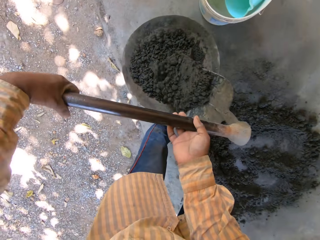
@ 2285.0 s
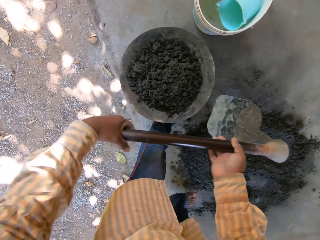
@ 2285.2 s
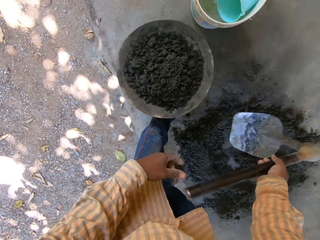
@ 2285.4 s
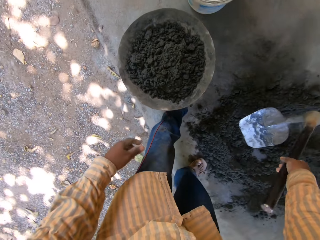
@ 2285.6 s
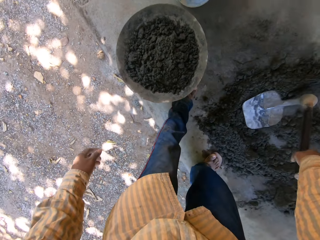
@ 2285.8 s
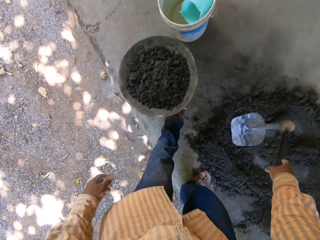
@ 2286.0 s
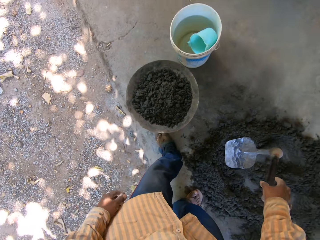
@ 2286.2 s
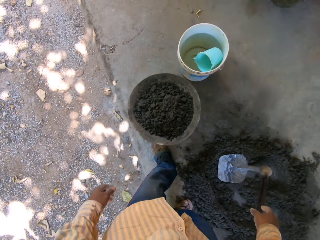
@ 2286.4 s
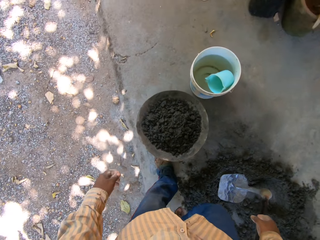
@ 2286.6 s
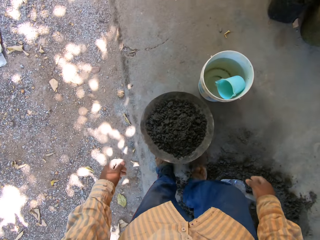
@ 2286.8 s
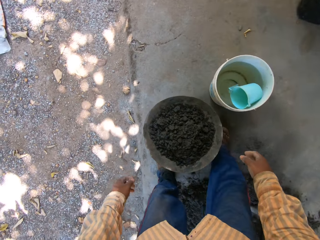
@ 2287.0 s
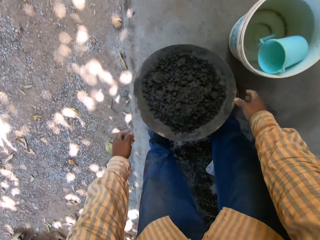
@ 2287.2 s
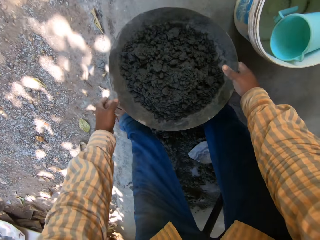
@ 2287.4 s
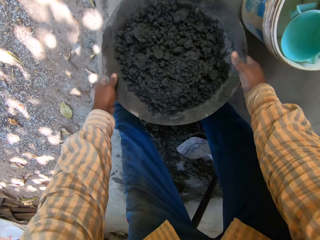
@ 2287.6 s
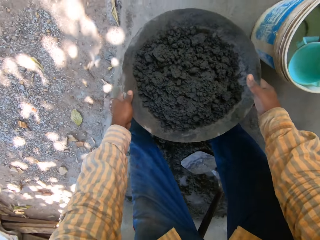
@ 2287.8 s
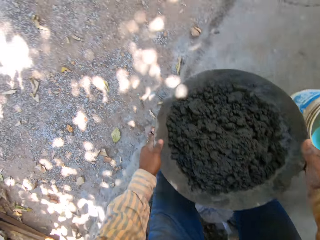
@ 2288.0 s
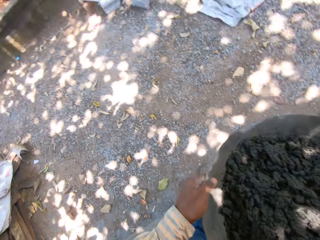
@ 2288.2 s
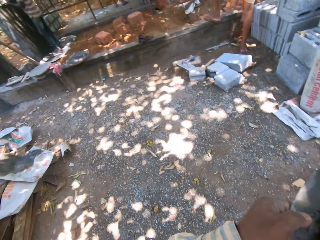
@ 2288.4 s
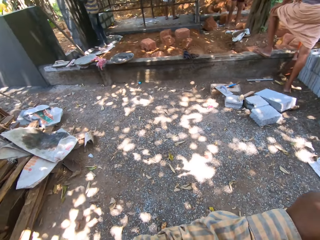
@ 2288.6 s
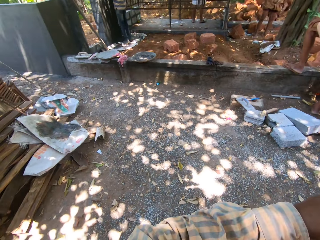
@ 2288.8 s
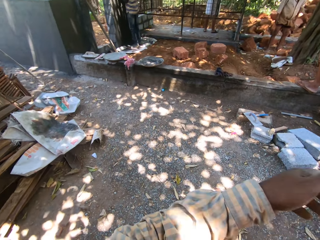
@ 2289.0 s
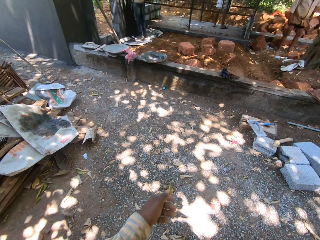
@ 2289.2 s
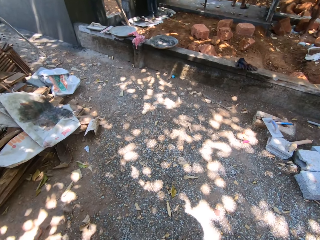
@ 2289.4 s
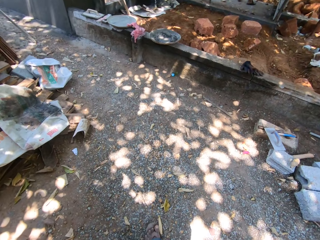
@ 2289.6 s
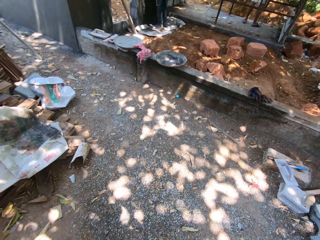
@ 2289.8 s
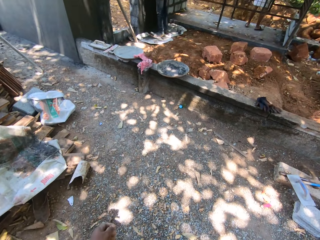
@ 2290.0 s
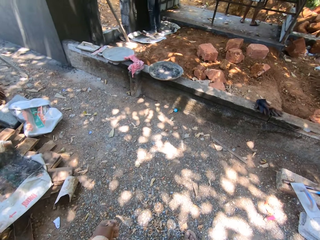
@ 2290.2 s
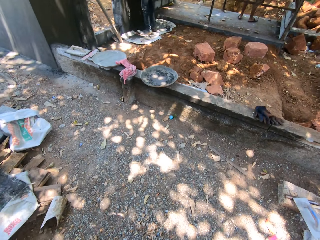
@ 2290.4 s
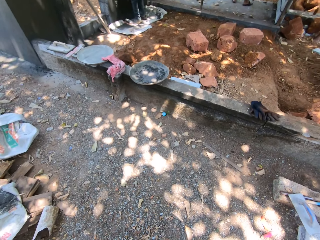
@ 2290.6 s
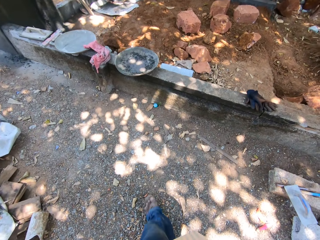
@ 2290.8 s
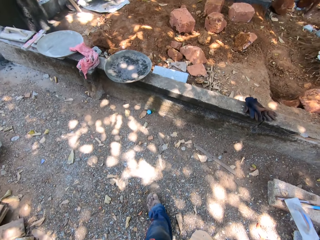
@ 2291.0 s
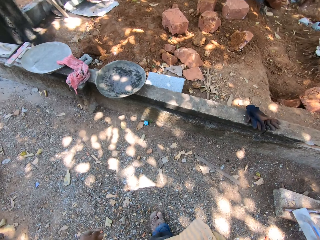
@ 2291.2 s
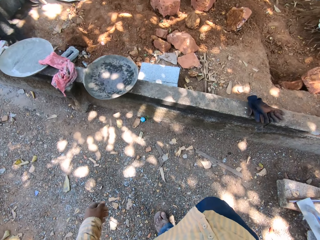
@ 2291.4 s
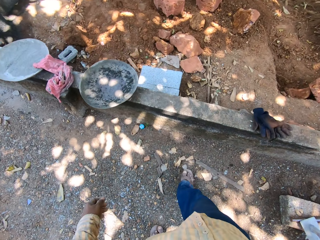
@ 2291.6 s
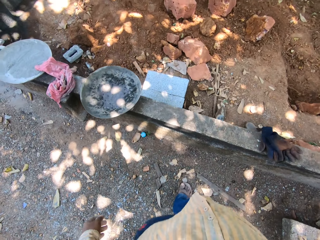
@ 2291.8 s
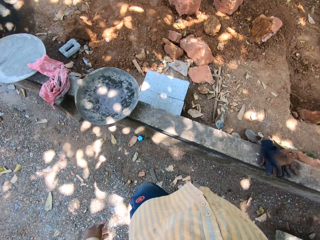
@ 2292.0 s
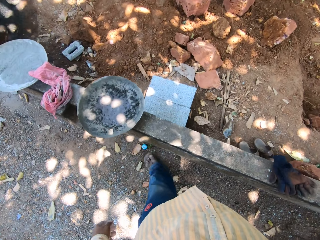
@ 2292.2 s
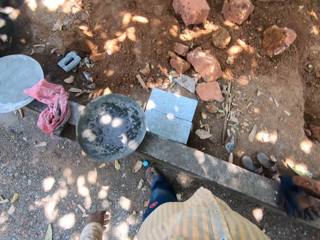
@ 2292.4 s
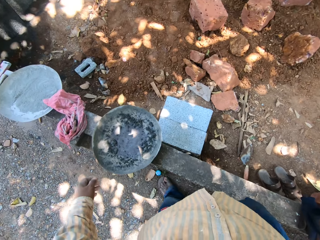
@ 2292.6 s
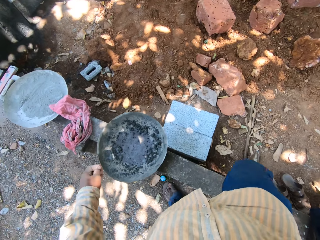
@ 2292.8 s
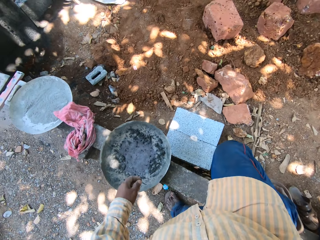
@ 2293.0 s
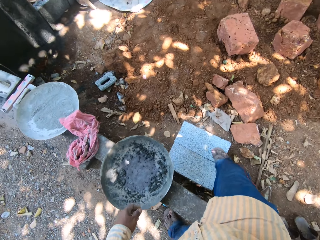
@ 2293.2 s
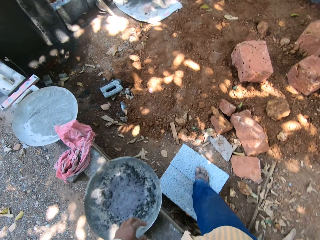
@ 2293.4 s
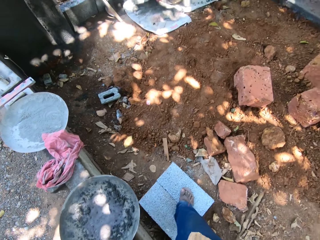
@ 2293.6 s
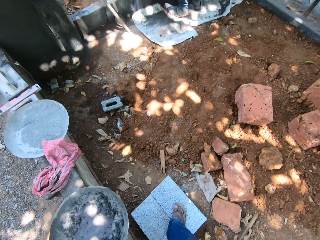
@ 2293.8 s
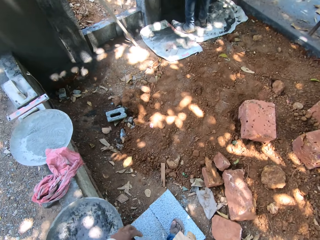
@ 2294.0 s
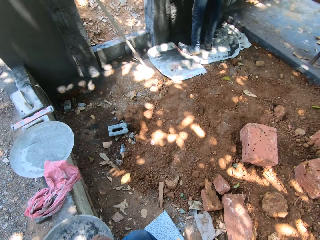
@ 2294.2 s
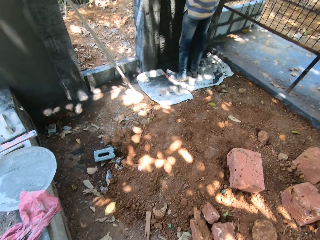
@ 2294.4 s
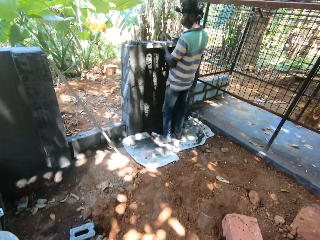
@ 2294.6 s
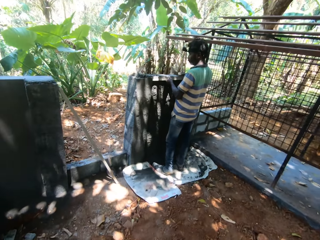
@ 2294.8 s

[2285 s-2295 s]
The camera wearer places the cement on the tray or steel basin with the hoe in both hands. He places the hoe on the ground with his right hand. He moves the legs. He picks up the tray from the bucket with both hands. He holds the tray with his right hand. He places the steel basin on the shoulder. He walks at the construction site.

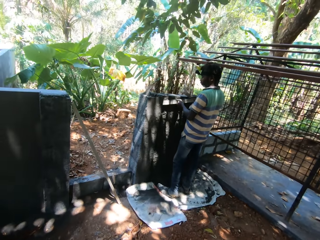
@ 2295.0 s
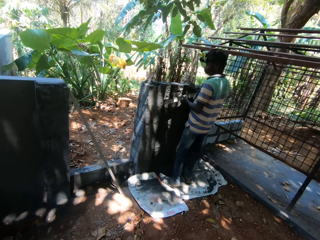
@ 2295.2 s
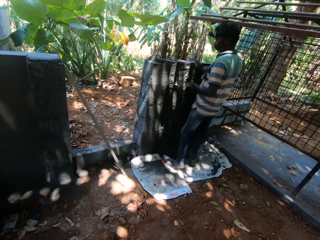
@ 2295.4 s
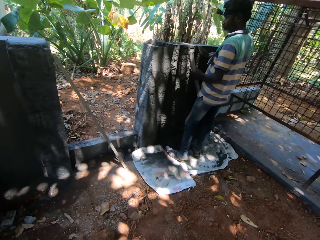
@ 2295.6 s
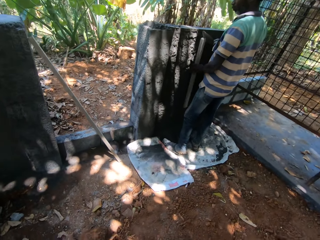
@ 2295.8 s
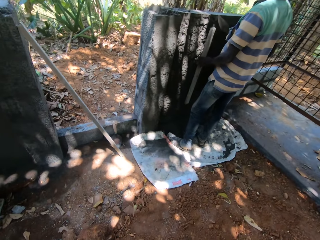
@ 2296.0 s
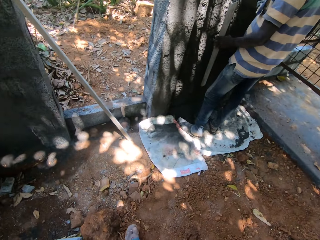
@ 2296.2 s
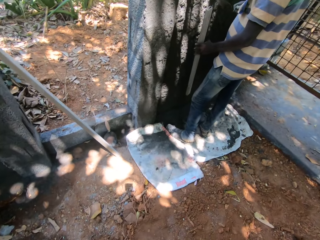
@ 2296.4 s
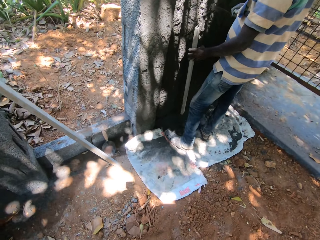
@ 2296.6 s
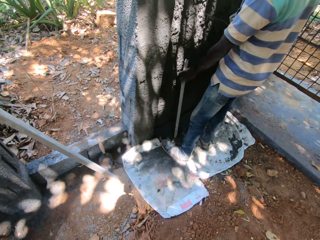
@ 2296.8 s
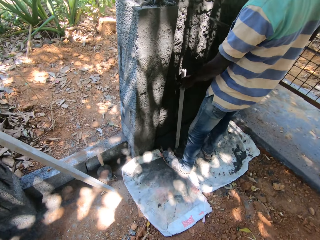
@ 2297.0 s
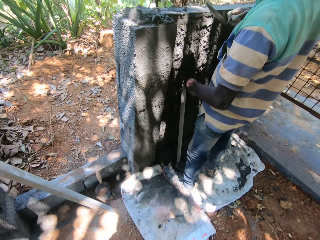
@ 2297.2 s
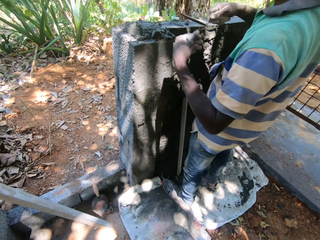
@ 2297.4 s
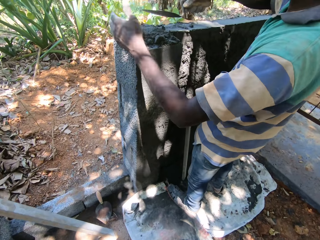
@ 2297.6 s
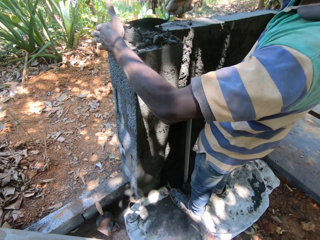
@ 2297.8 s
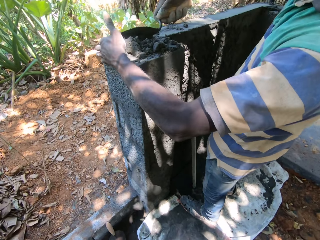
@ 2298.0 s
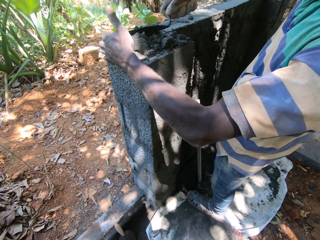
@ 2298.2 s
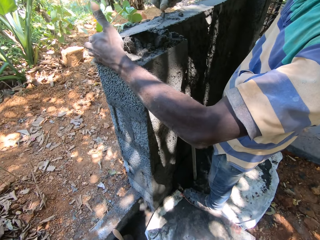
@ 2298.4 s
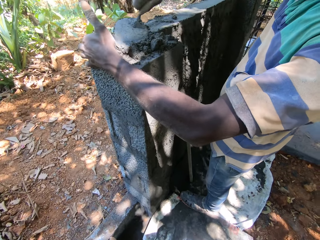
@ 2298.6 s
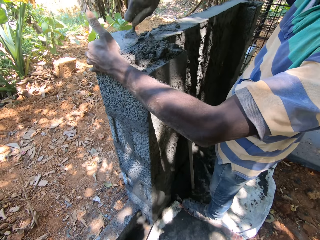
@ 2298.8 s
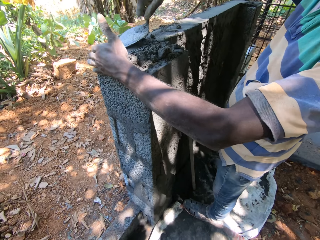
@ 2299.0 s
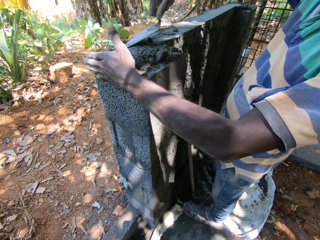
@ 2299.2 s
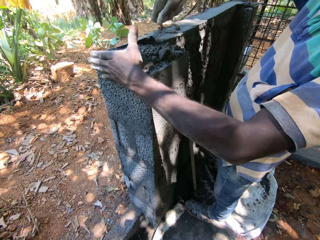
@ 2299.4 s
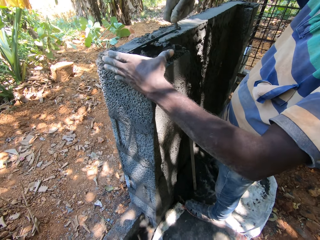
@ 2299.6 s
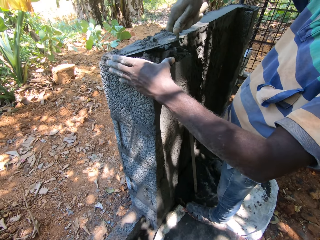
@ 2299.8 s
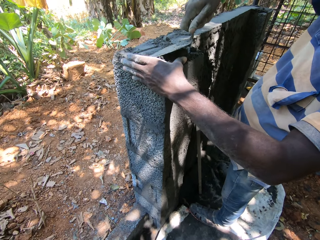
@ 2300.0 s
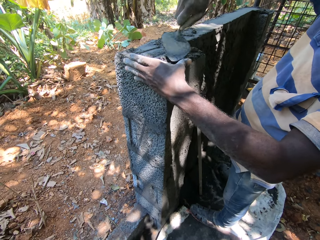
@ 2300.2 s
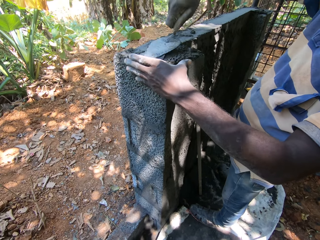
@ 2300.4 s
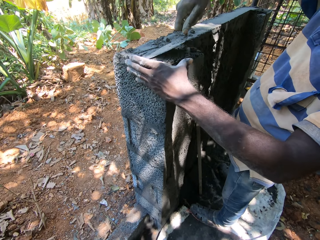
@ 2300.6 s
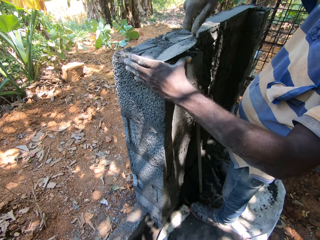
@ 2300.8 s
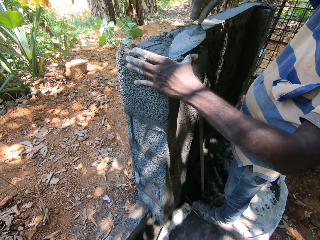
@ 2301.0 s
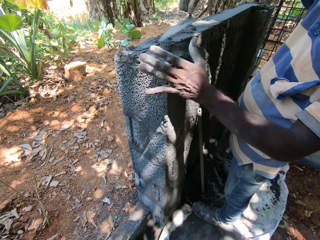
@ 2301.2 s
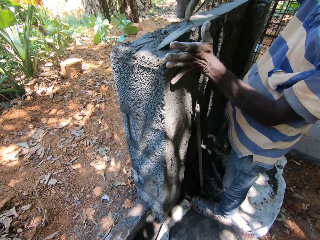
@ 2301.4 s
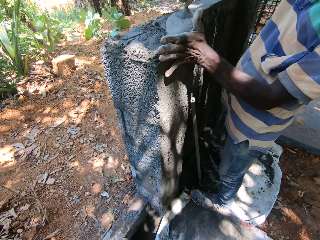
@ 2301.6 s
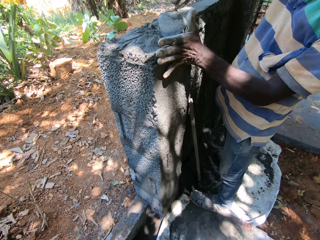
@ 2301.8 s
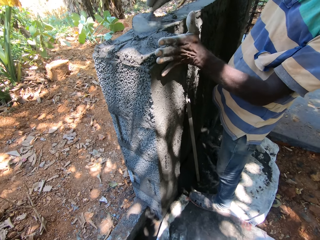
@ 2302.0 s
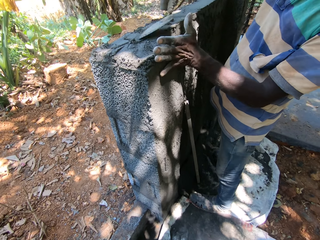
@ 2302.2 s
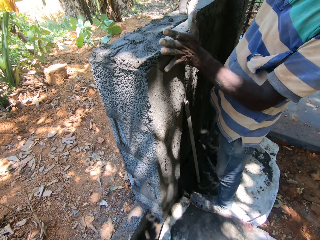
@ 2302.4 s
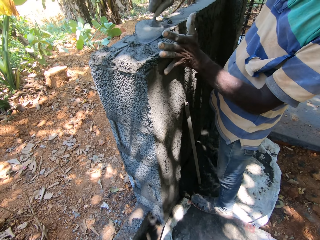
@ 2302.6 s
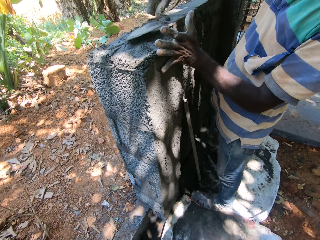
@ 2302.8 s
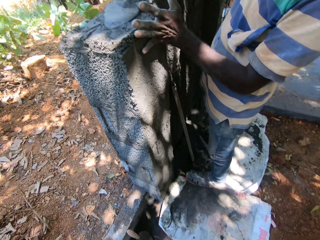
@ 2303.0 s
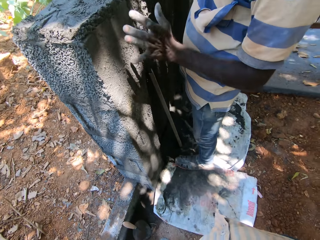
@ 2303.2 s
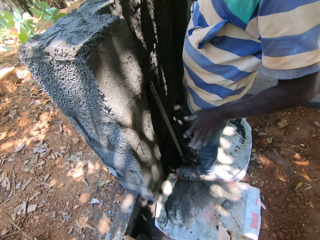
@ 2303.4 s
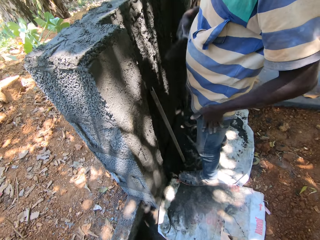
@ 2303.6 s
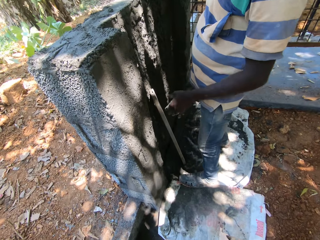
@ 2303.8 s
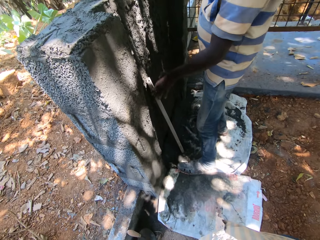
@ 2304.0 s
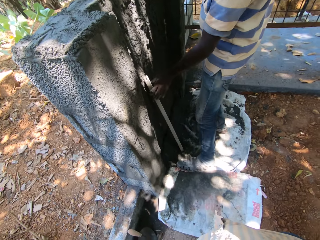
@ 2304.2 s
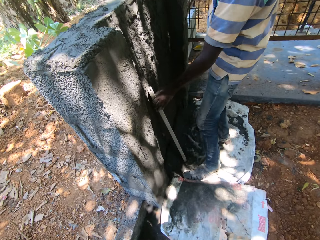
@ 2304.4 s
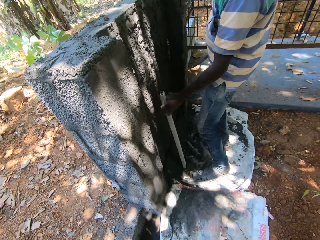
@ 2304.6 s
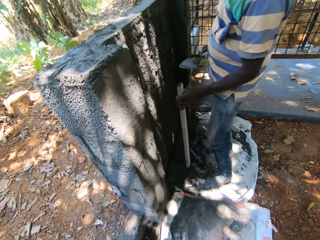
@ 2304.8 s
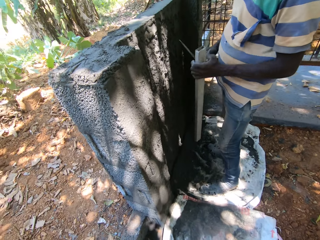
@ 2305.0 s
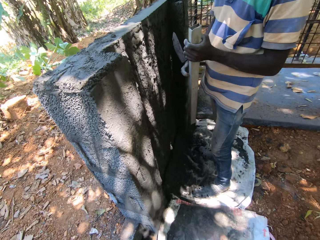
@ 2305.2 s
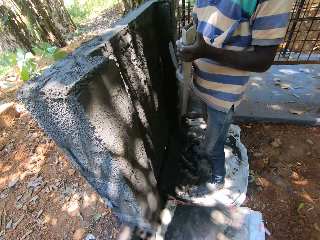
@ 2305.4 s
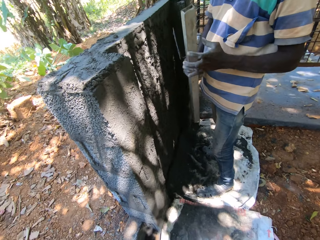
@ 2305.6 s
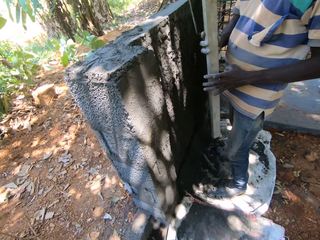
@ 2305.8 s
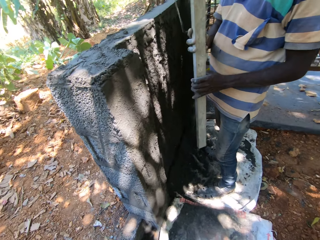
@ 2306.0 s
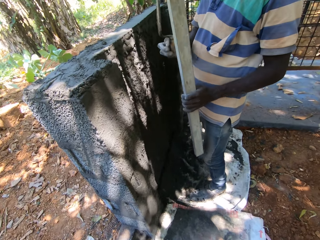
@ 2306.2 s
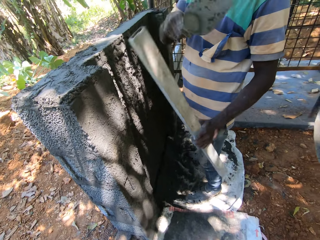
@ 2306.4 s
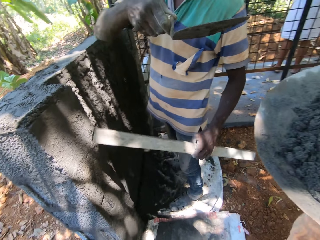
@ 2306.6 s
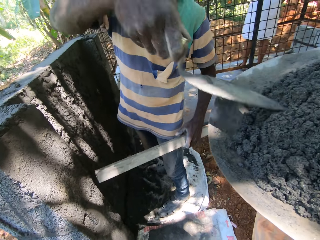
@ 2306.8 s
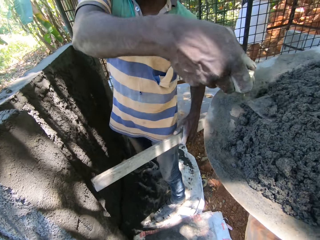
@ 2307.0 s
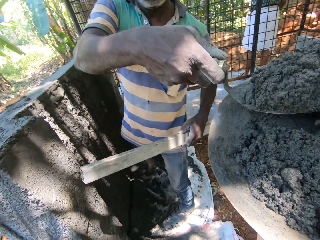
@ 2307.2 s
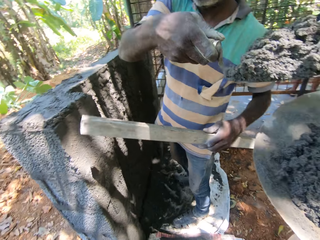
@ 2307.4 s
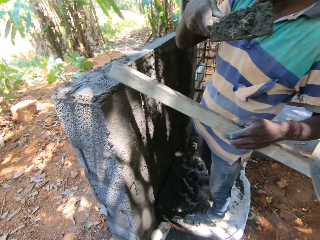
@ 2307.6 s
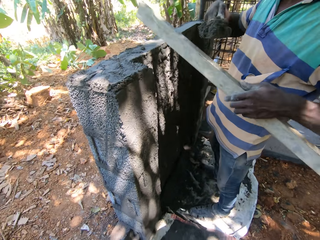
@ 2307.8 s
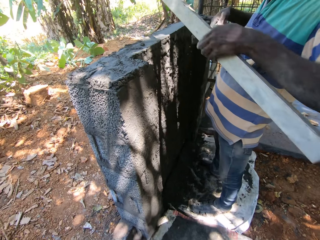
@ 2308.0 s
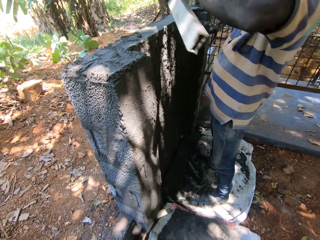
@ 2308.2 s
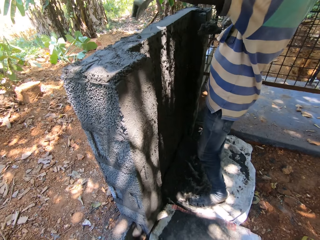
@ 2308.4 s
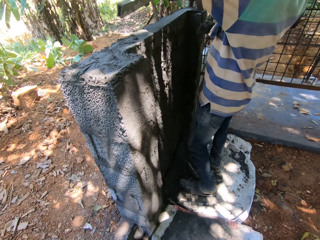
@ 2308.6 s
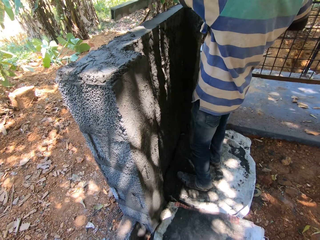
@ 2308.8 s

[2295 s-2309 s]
A man places cement on the wall with the trowel with his right hand. The man lowers a rod. The man places the metal rod on the ground with his left hand. The man smoothens the cement on the wall with the trowel with his right hand and places his left hand on the wall. The camera wearer speaks to the man. The man picks up the metal rod from the ground with his left hand, passes the metal rod to his right hand with his left hand, passes the metal rod to his left hand with his right hand, and scoops the cement from the tray with the trowel with his right hand.
